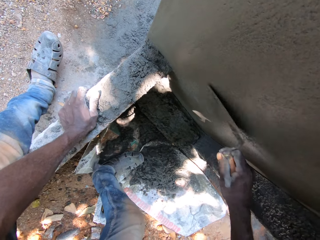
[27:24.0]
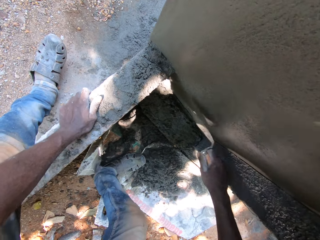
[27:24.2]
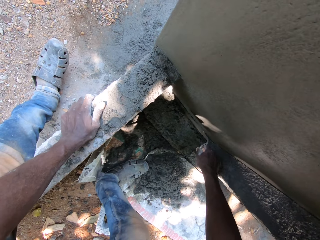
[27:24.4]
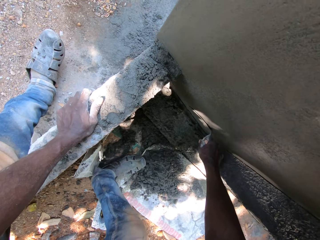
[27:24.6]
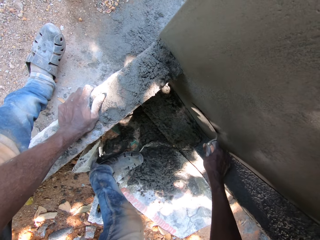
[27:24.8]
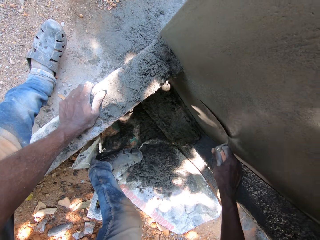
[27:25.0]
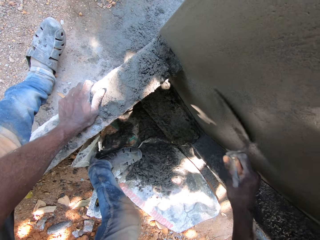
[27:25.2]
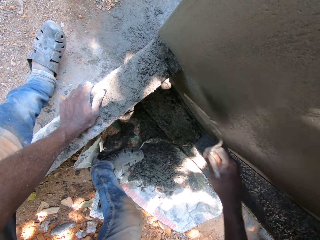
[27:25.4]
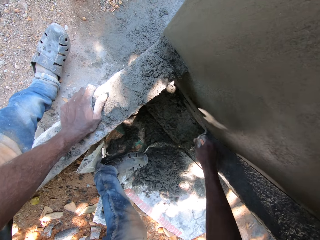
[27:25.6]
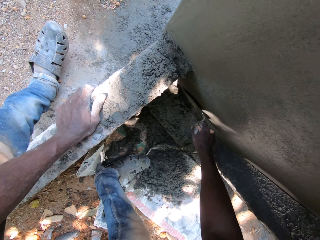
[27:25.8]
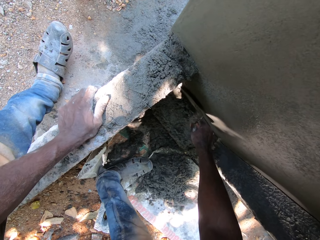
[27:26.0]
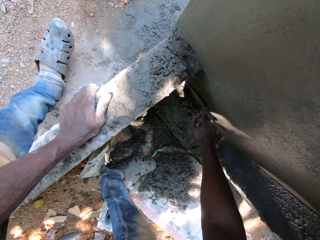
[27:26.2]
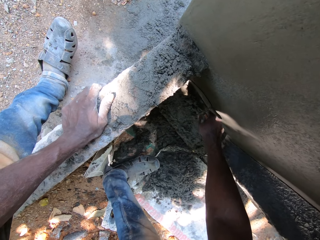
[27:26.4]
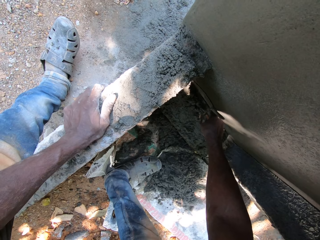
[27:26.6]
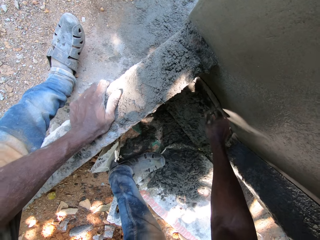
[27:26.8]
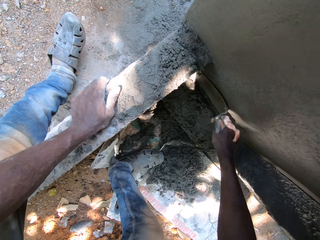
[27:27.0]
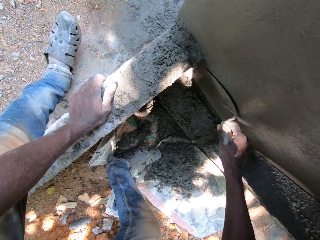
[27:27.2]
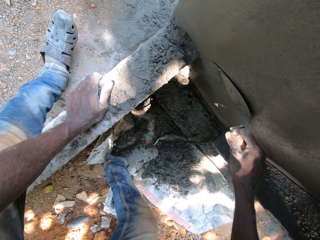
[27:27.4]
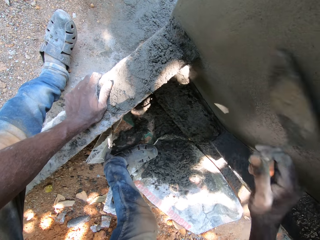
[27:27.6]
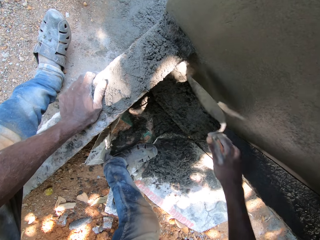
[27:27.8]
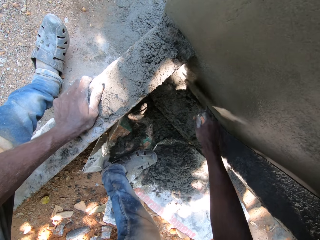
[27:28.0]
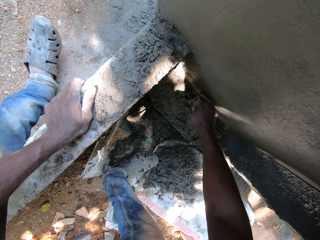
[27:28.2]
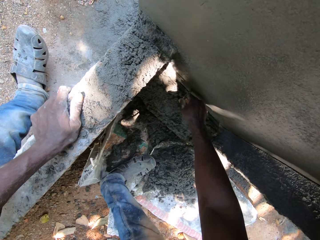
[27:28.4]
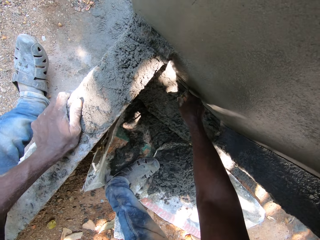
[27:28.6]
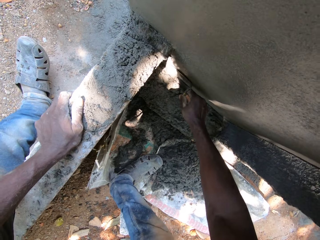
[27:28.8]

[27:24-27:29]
The camera wearer applies cement on the wall.

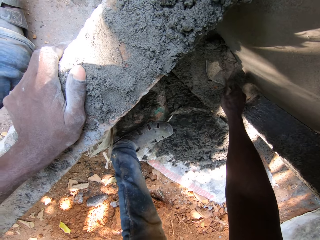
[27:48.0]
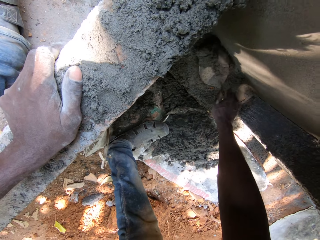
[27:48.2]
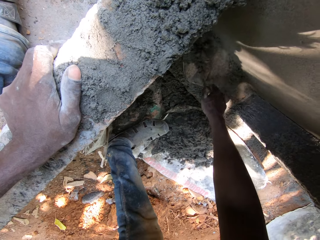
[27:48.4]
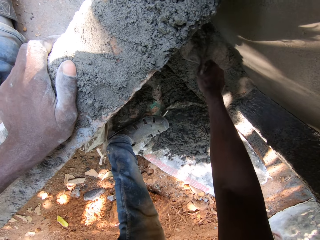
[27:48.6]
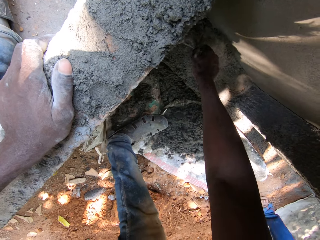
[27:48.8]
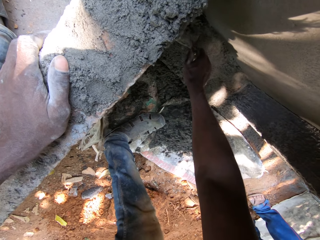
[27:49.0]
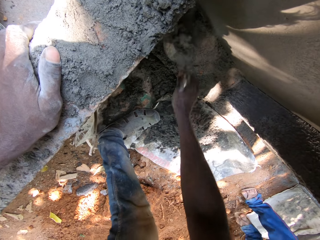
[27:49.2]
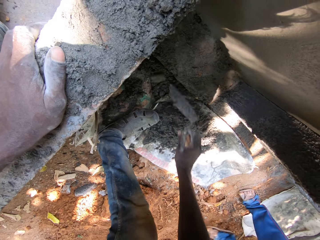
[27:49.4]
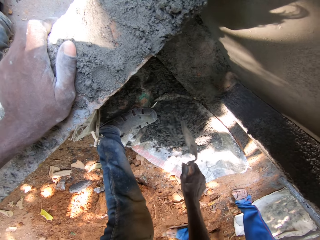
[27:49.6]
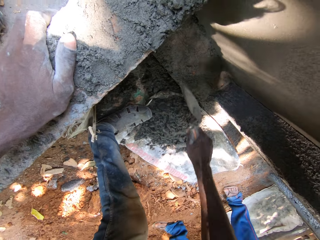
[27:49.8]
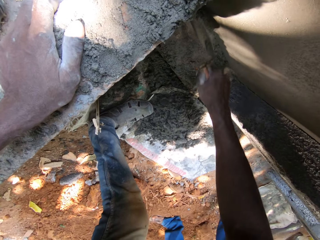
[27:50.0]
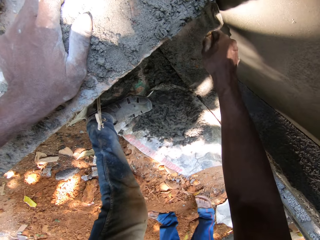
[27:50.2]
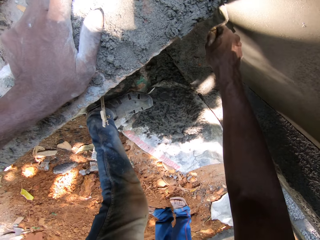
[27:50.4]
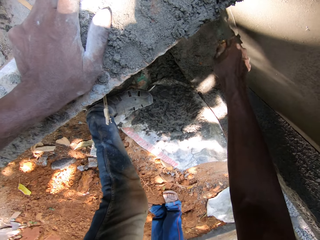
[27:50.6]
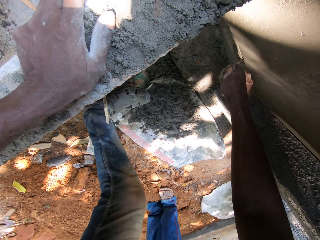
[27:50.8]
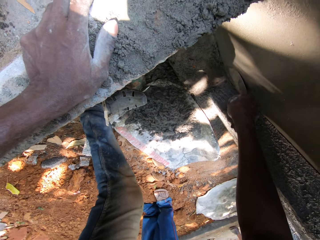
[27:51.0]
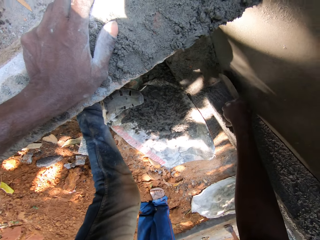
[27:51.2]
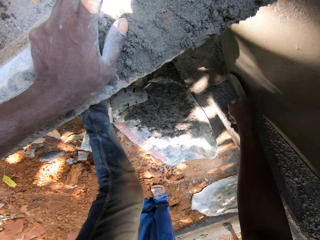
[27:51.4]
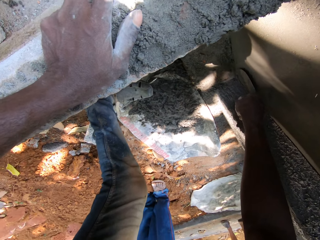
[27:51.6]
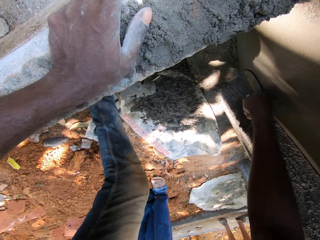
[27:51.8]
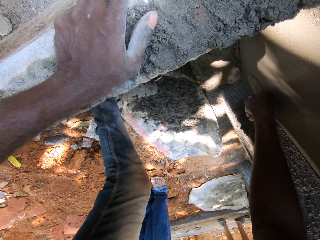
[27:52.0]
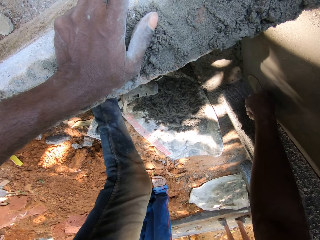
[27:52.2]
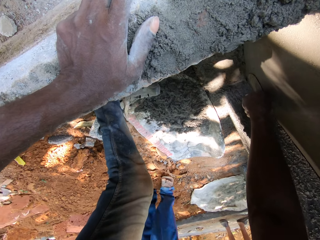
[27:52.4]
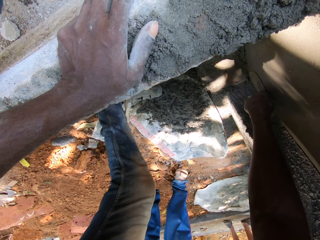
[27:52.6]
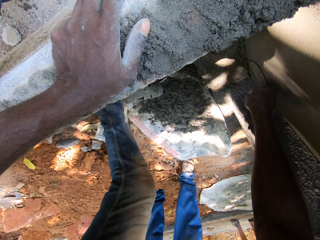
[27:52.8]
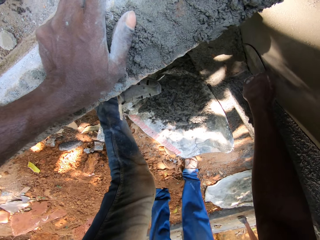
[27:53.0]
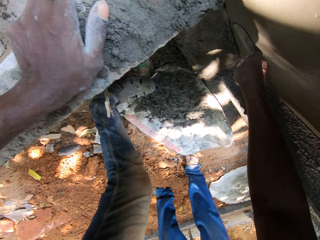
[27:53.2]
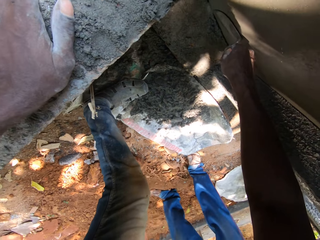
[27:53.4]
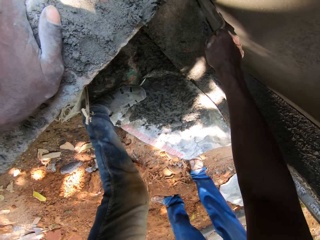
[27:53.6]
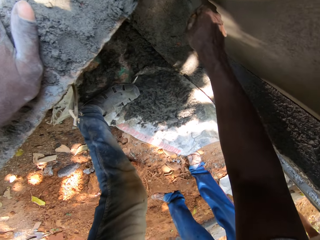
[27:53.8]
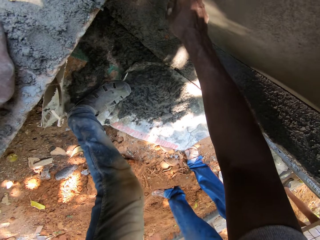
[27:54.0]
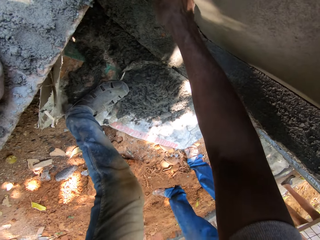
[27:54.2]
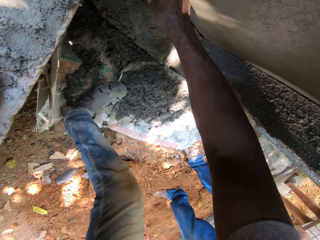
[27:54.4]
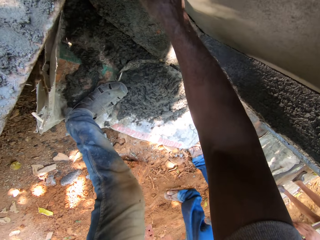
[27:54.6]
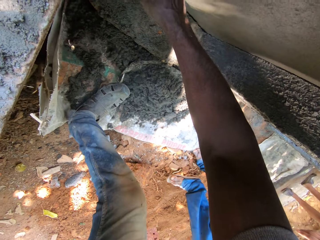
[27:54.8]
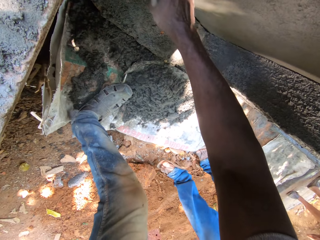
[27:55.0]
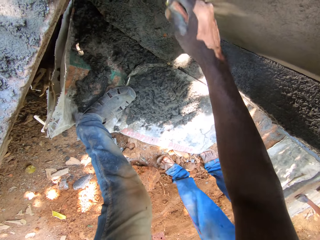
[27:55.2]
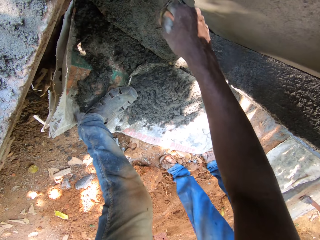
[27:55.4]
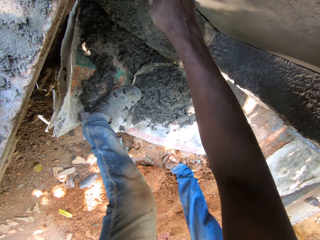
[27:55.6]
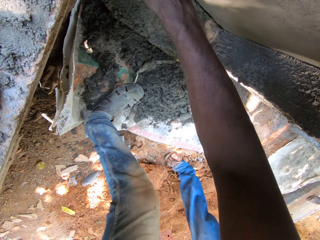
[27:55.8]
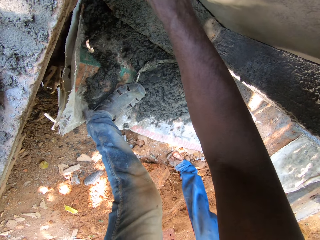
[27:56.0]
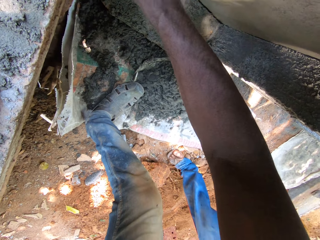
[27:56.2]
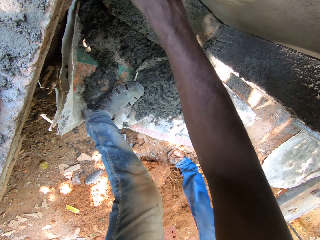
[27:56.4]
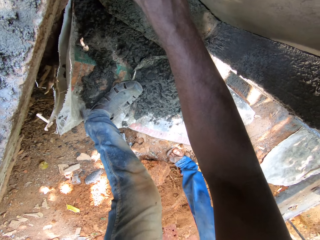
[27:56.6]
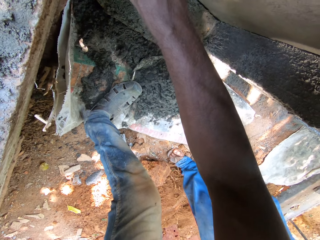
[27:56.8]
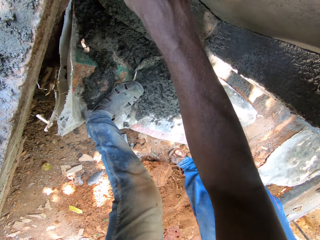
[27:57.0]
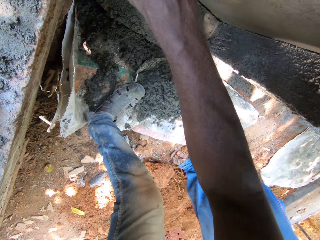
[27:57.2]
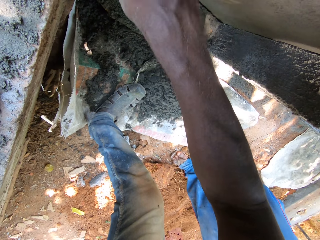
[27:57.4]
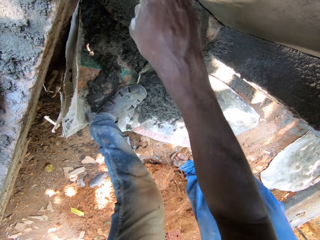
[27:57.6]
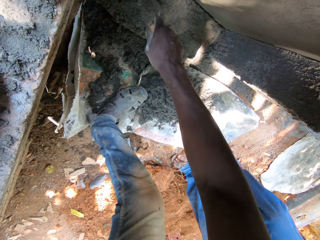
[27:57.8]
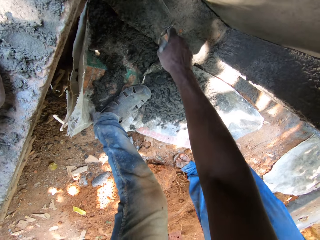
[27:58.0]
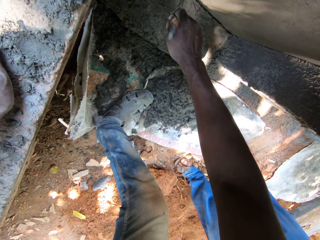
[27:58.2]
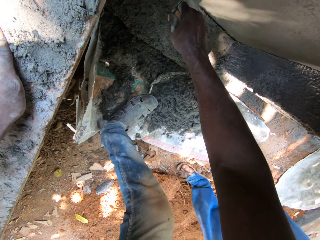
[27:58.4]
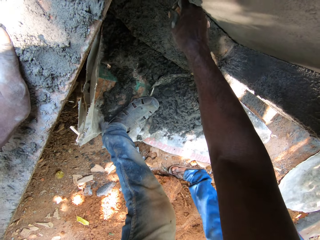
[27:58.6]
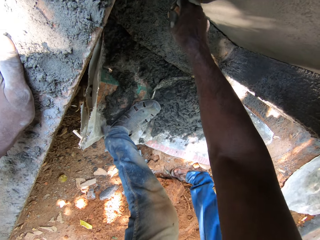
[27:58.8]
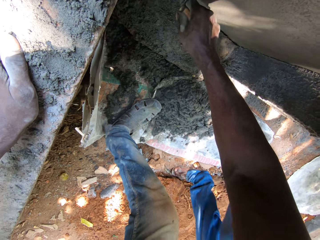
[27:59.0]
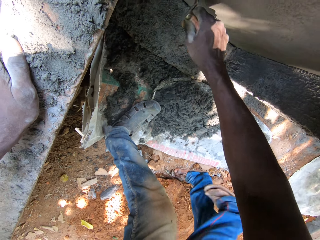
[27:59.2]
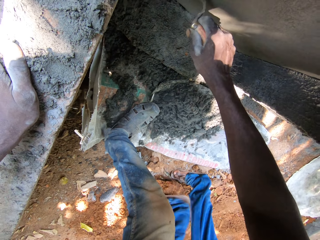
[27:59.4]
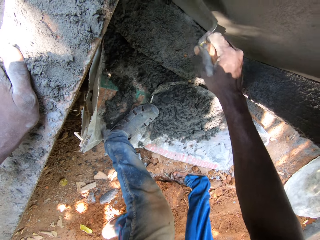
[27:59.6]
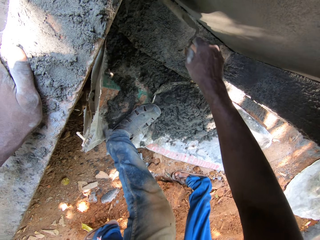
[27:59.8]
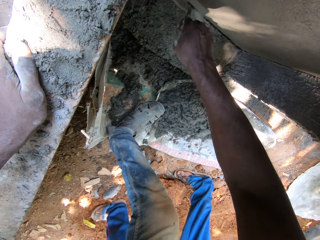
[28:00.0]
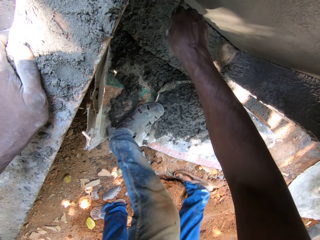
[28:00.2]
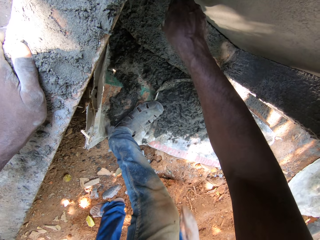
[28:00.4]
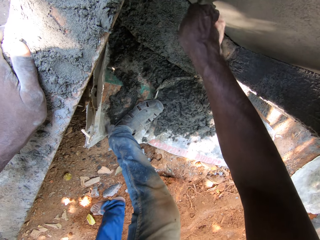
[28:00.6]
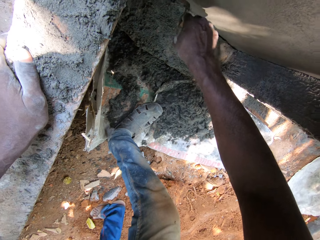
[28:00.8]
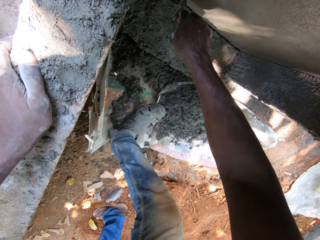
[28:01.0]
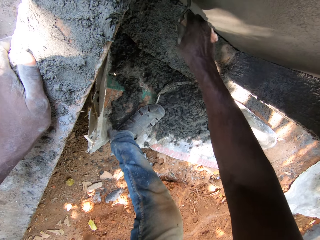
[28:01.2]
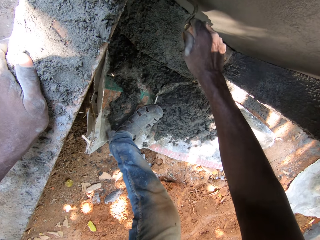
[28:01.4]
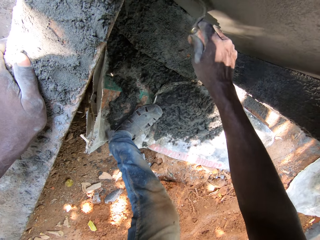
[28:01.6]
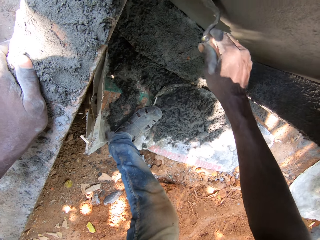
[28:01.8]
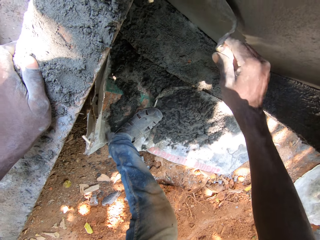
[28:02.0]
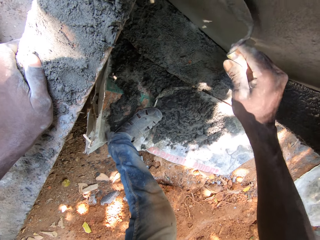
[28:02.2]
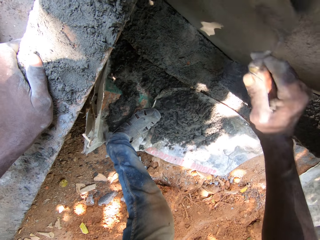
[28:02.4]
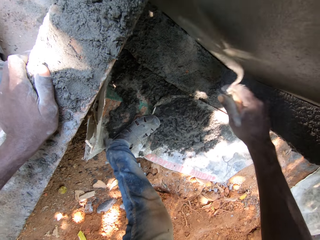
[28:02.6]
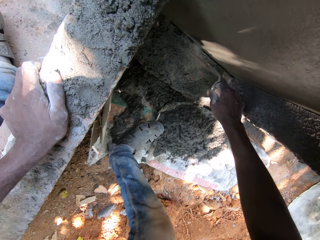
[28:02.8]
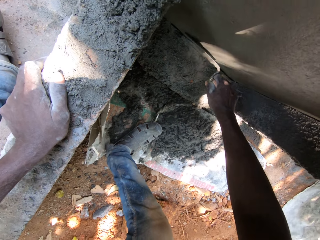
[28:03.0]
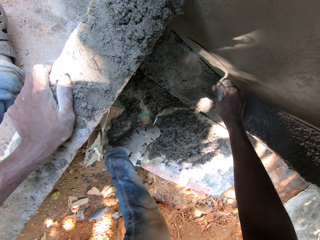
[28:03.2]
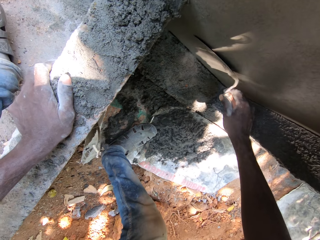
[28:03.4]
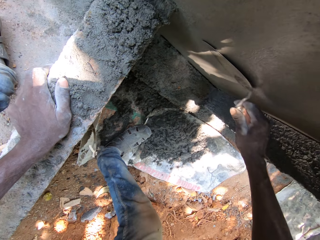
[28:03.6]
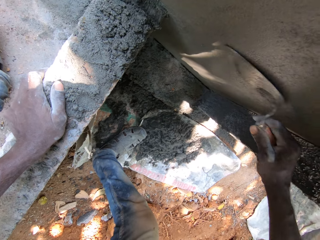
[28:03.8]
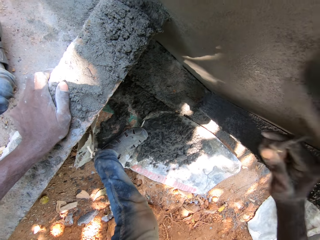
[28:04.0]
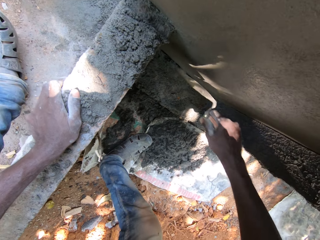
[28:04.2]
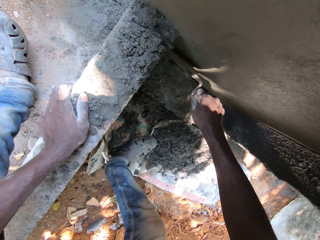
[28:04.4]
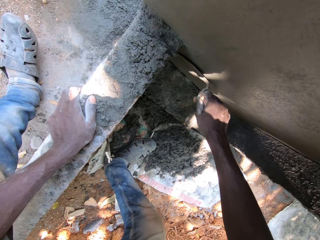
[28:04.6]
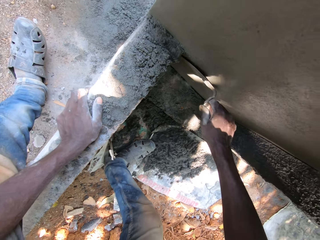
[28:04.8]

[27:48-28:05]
The camera wearer picks up mortar from the pile of mixed mortar with the trowel in his right hand. He empties the mortar on the pile of mixed mortar with the trowel in his right hand. He smoothens the wall with the trowel in his right hand.
